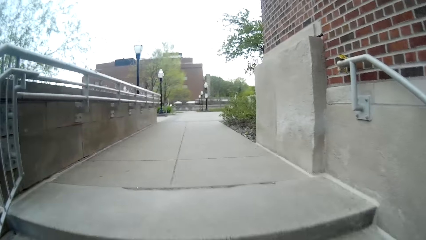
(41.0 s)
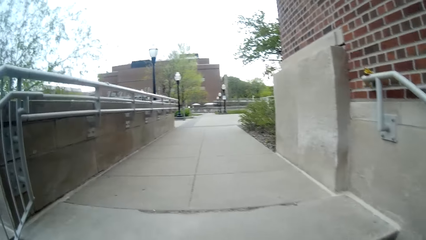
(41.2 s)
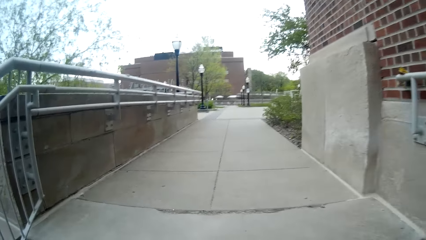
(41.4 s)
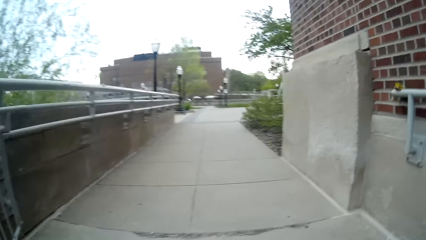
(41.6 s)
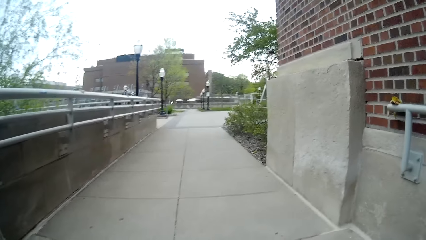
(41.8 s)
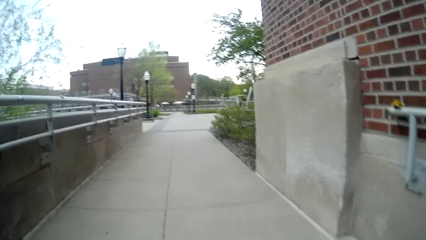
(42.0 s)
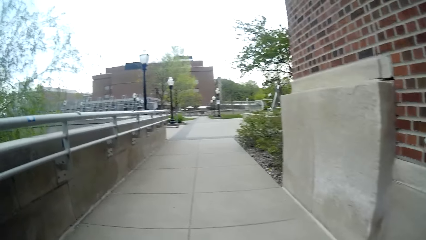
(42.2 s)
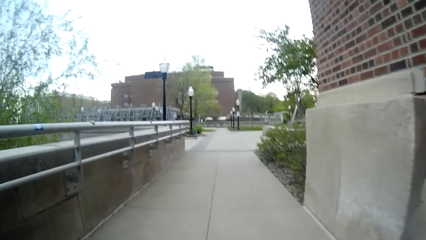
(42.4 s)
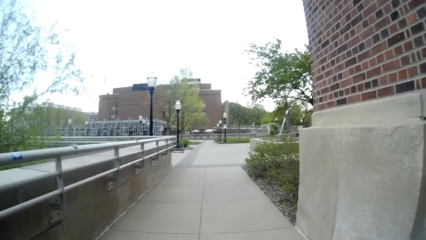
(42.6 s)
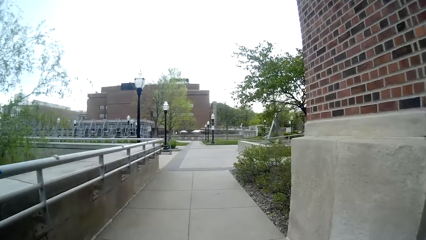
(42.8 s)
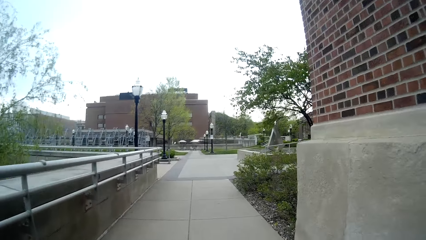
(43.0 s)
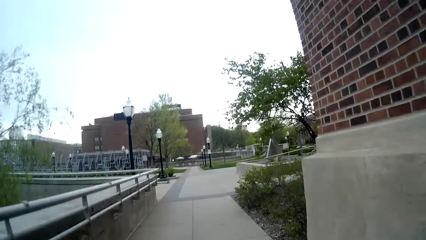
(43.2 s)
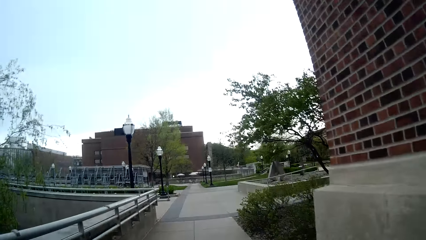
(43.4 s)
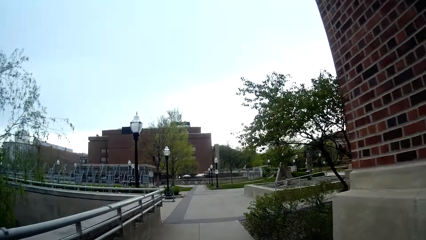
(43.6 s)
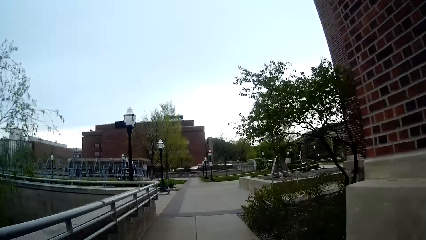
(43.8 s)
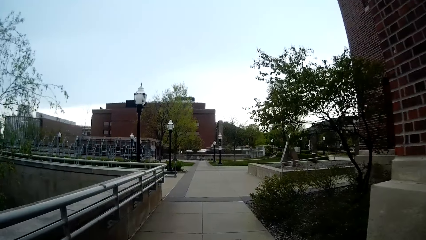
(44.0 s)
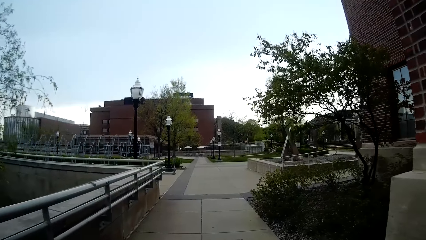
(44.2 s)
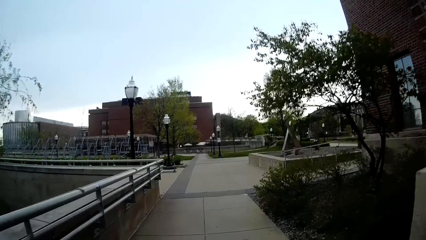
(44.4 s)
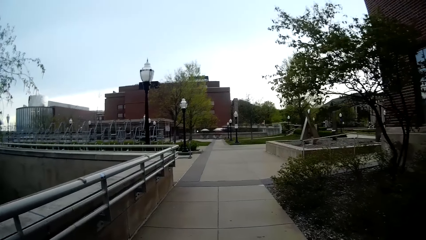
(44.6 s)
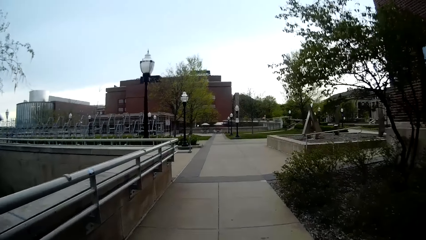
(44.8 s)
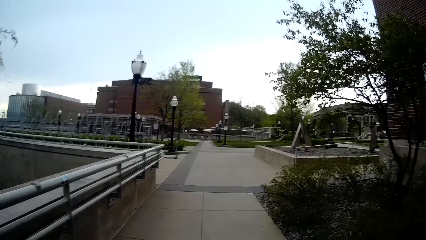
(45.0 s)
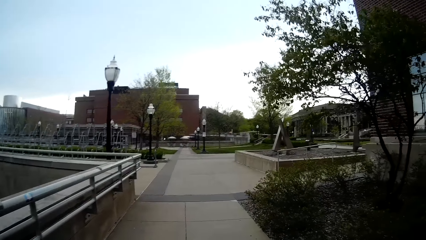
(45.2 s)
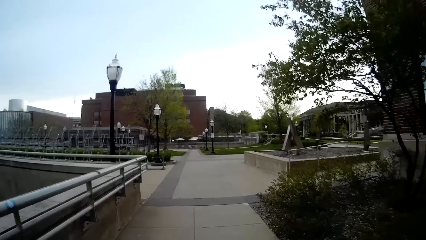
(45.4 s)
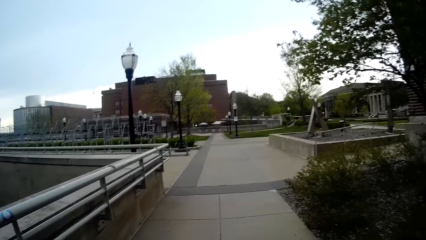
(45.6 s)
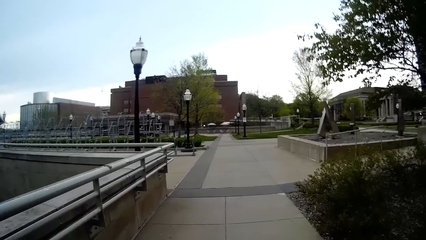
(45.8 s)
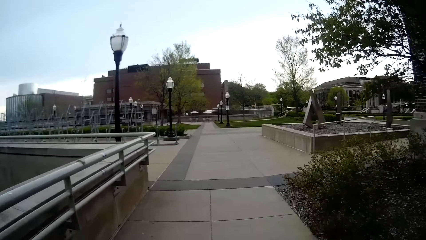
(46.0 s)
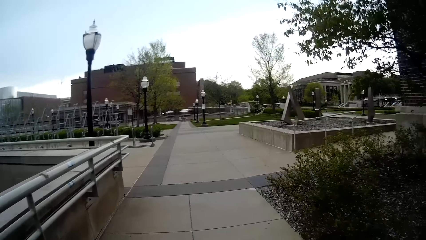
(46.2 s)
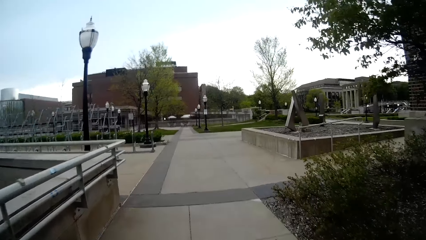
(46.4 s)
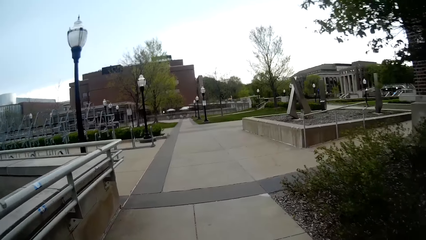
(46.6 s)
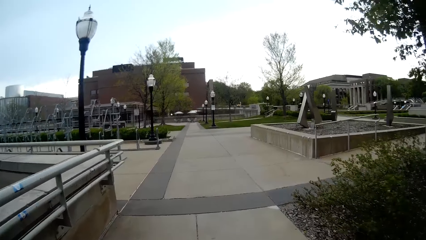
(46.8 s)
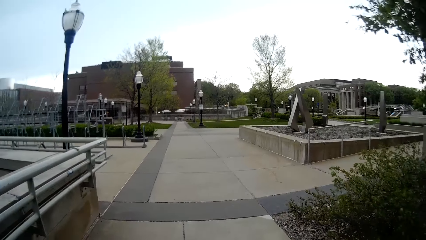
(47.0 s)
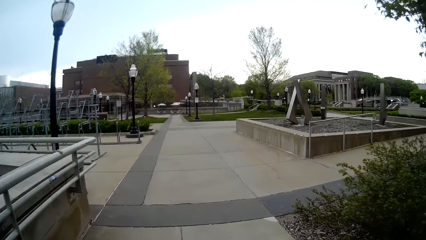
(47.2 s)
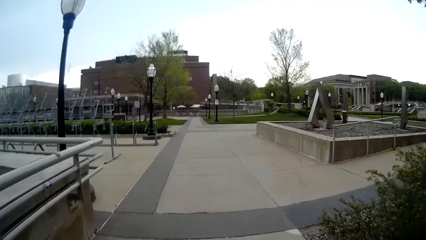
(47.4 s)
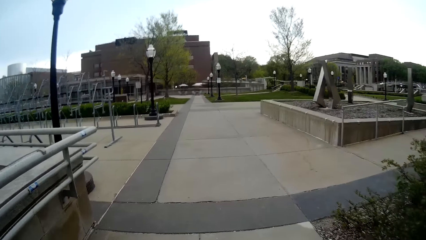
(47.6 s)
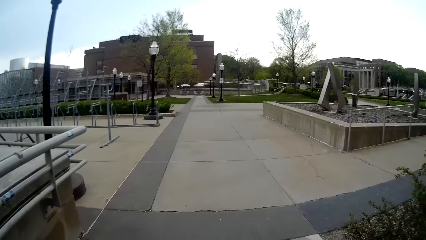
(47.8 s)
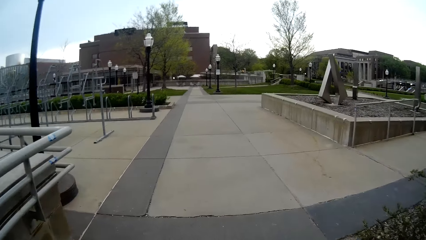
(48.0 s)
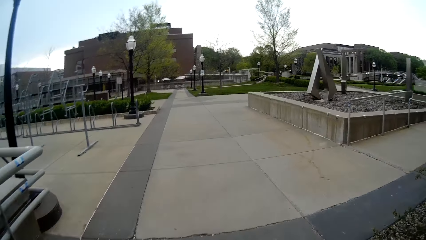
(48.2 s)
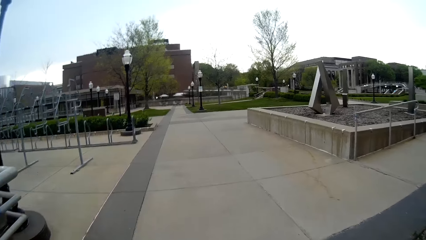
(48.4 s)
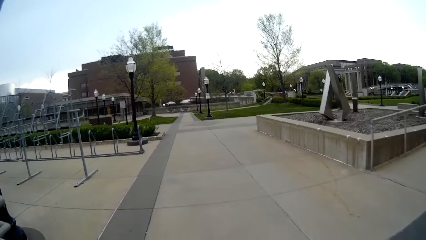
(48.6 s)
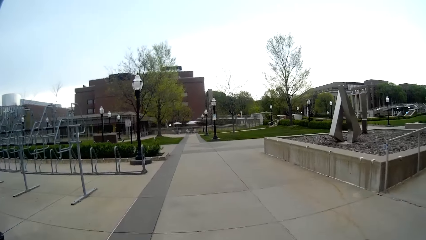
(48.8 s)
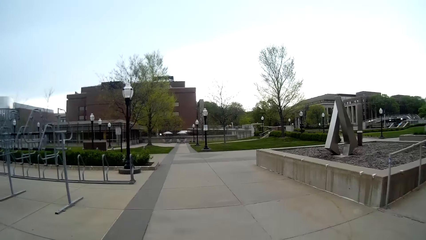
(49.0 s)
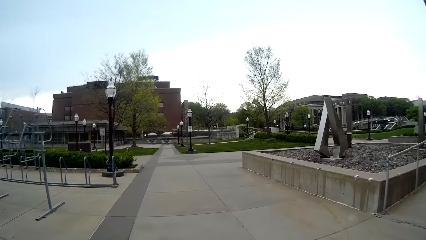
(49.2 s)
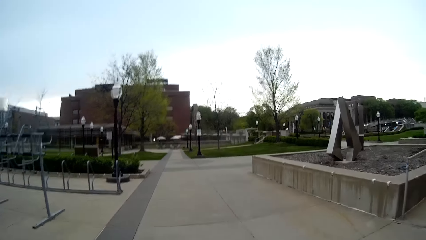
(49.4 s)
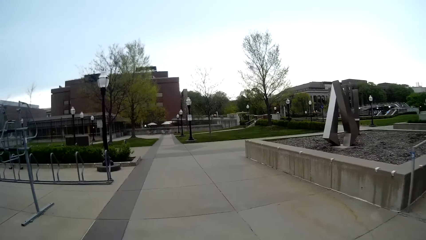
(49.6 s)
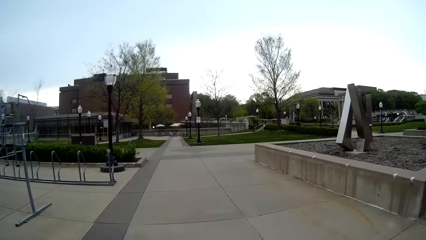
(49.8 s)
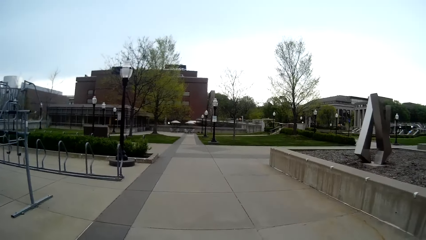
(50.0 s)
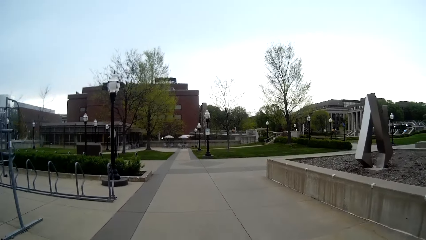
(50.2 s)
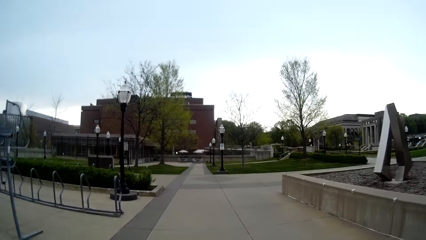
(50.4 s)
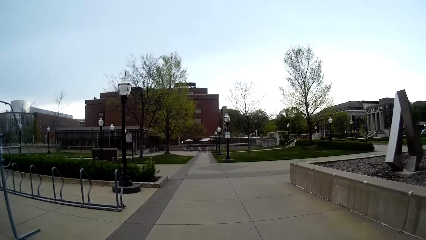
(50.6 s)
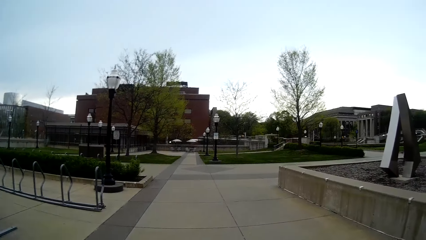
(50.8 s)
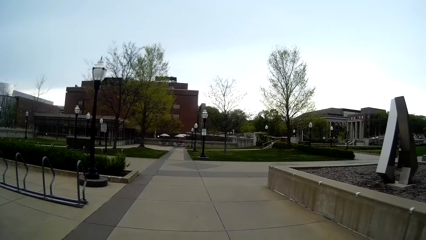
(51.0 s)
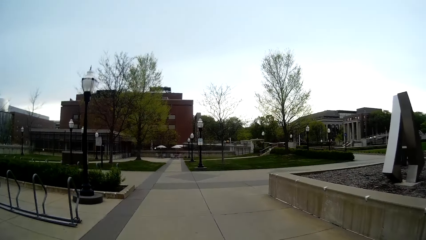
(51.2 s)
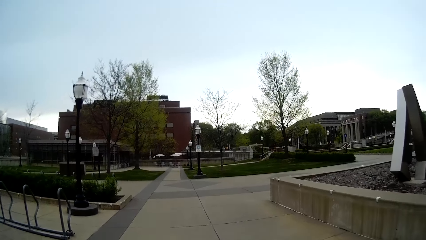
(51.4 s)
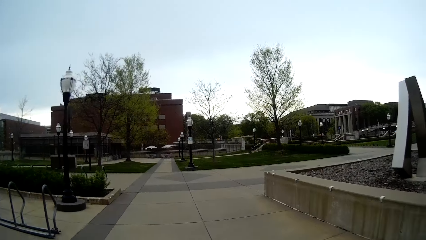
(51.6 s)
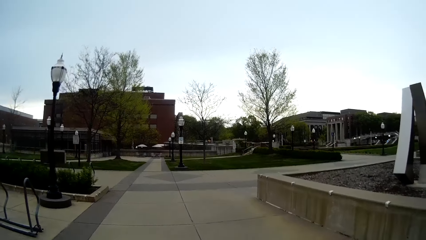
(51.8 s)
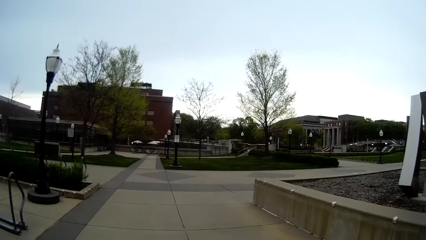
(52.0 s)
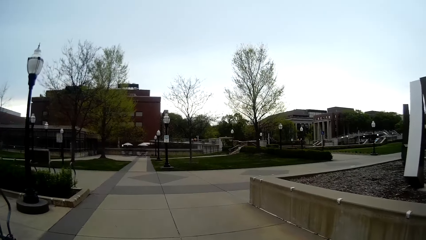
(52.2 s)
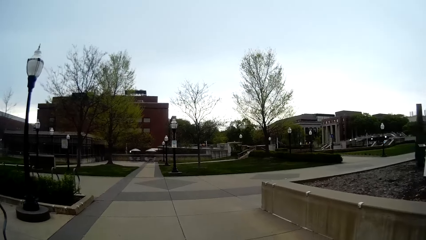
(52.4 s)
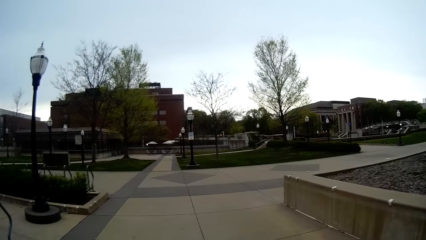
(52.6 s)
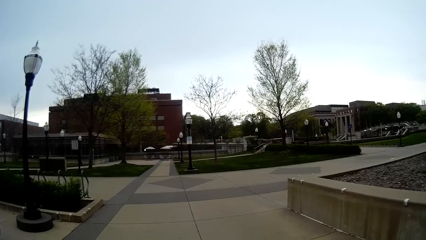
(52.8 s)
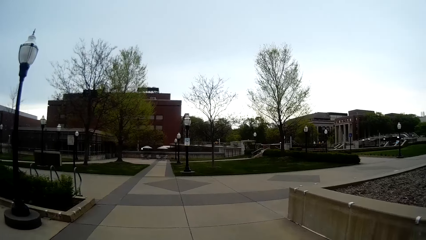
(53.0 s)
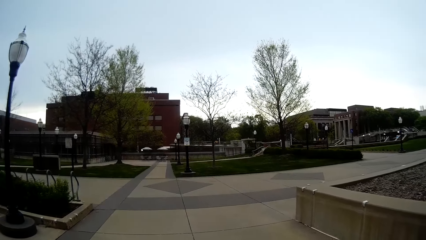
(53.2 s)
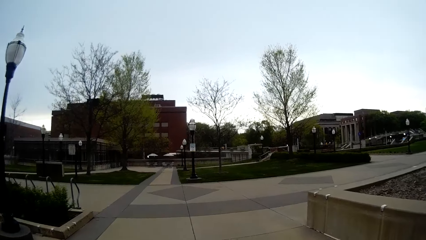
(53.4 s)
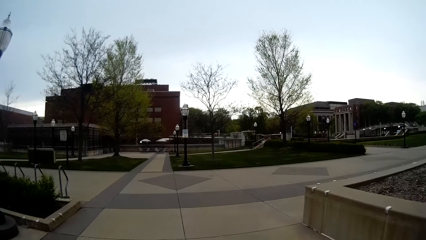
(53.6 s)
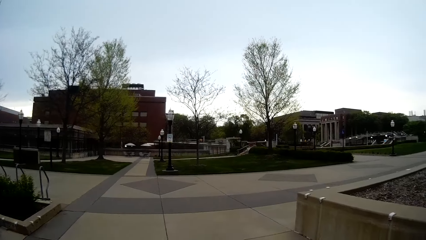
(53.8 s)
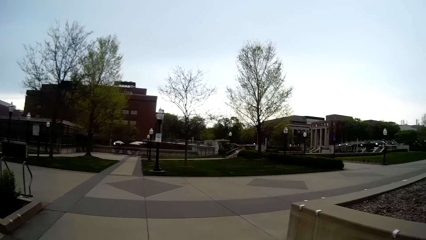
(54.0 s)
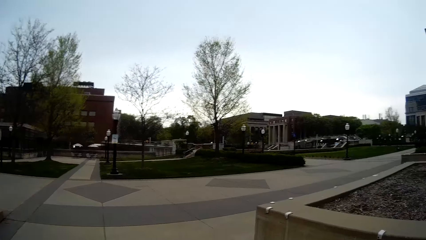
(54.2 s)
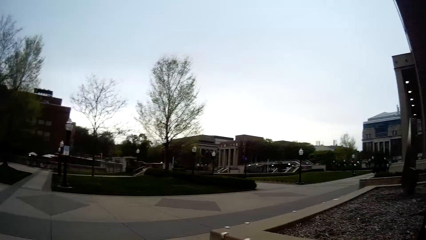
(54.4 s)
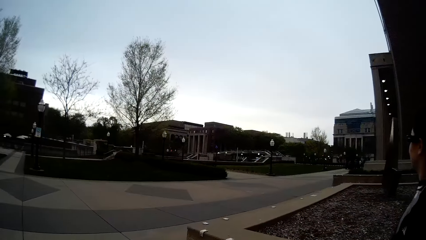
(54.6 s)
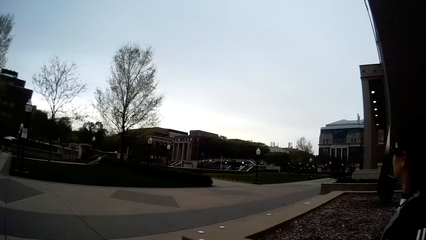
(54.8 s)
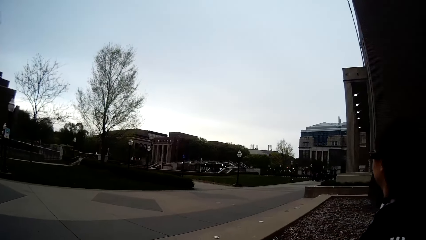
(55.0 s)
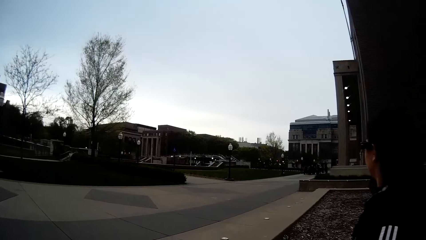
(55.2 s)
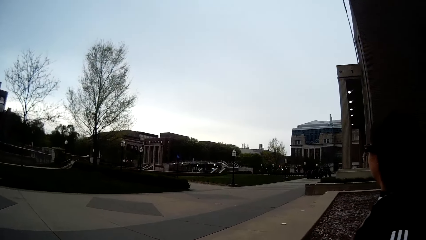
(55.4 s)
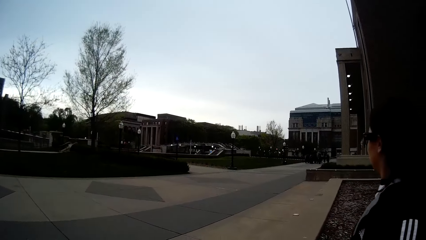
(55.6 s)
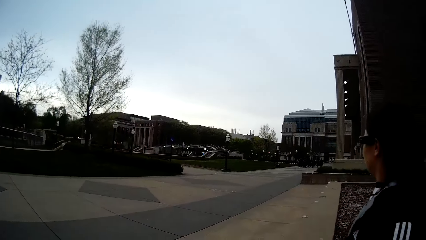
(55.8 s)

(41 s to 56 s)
The camera wearer walks around. The woman walks beside the camera wearer.
